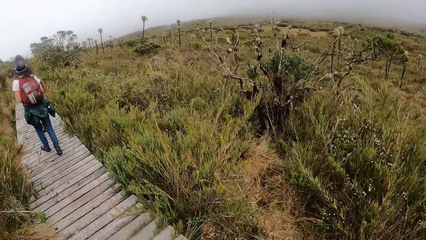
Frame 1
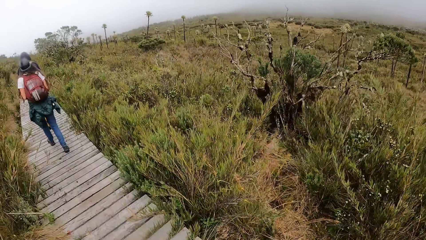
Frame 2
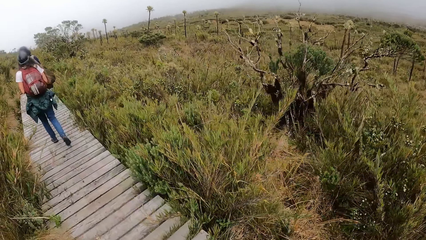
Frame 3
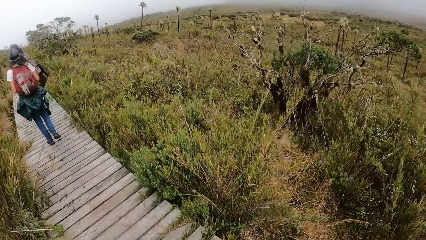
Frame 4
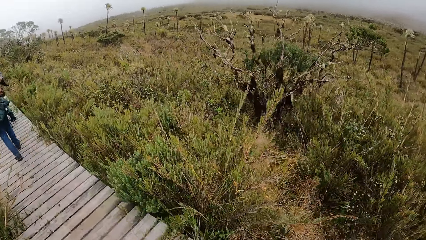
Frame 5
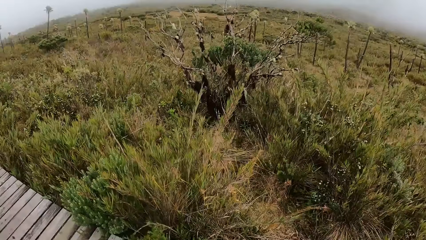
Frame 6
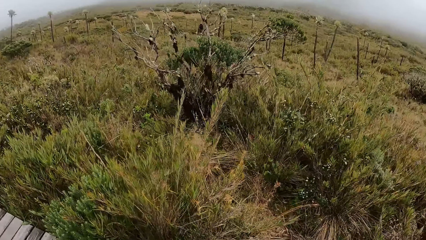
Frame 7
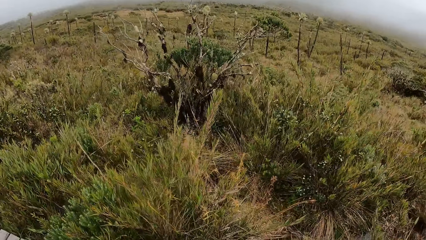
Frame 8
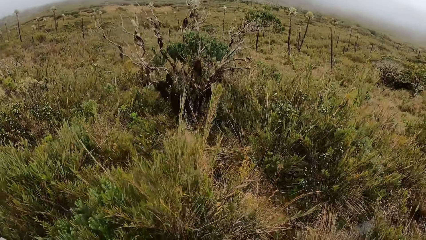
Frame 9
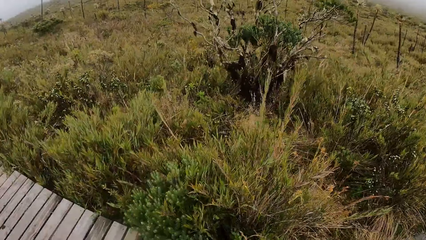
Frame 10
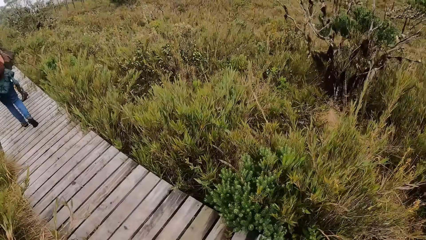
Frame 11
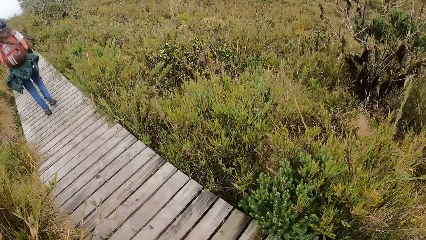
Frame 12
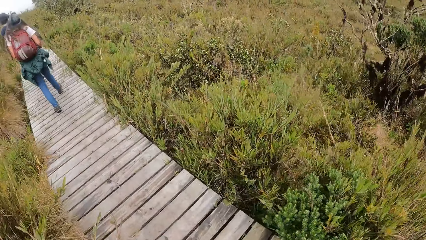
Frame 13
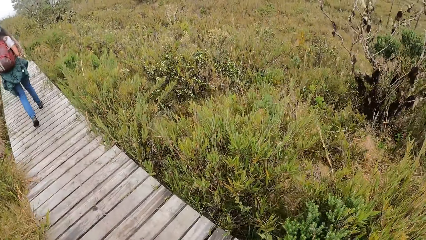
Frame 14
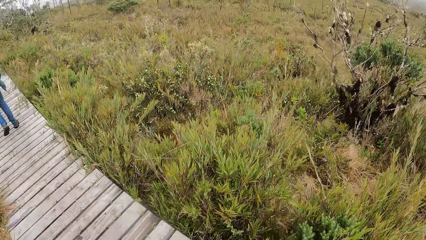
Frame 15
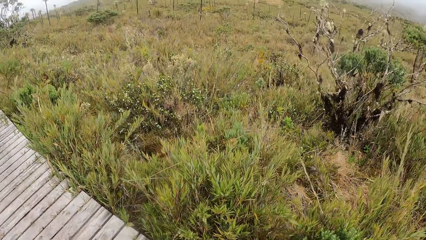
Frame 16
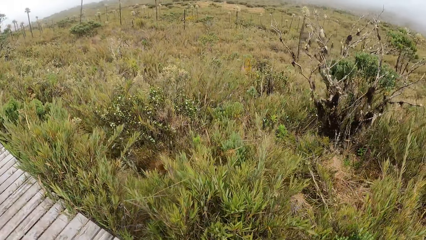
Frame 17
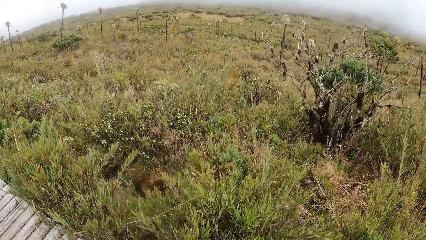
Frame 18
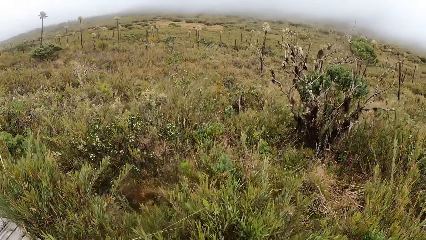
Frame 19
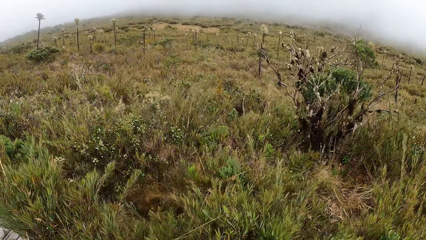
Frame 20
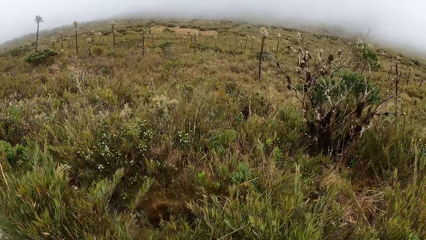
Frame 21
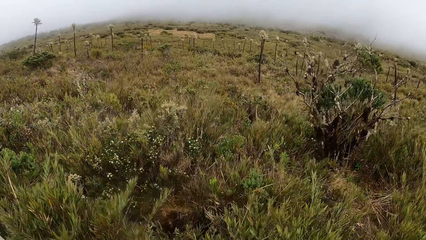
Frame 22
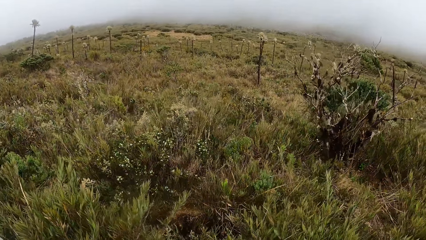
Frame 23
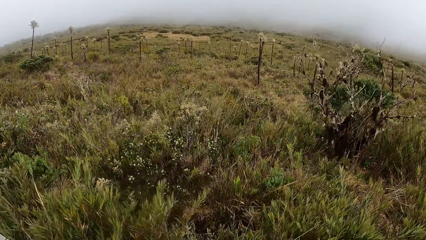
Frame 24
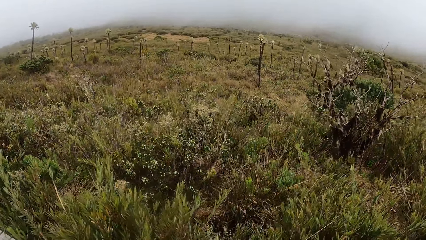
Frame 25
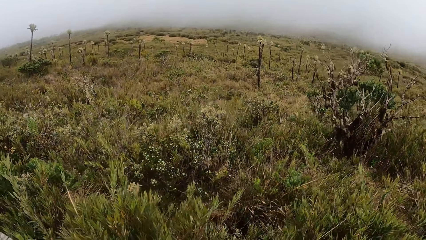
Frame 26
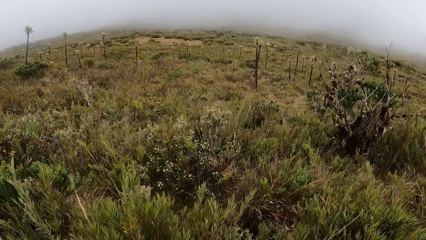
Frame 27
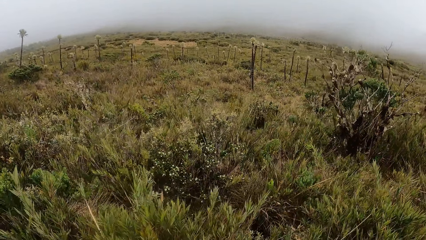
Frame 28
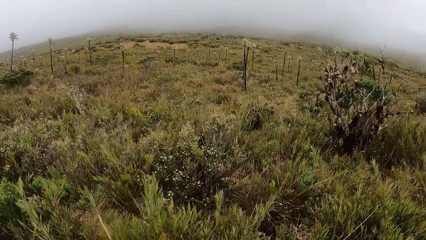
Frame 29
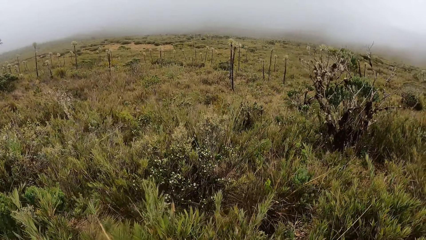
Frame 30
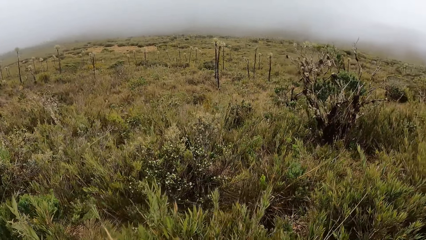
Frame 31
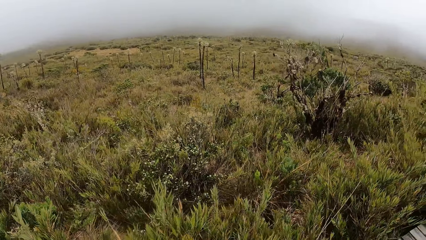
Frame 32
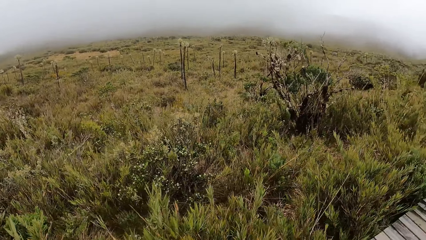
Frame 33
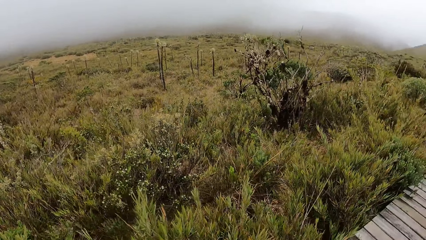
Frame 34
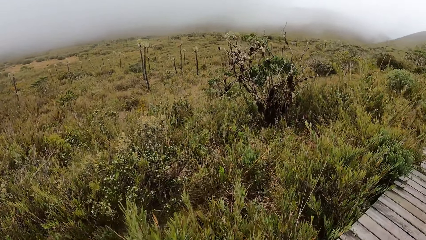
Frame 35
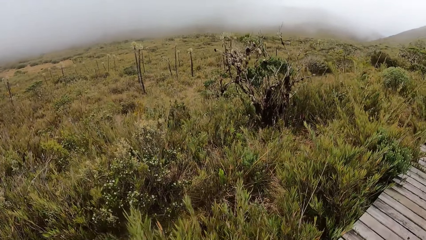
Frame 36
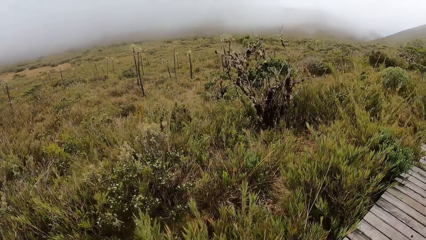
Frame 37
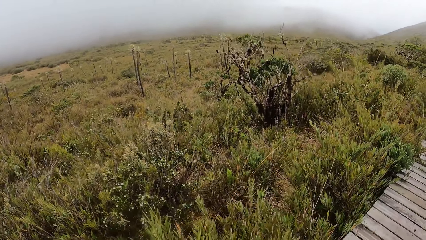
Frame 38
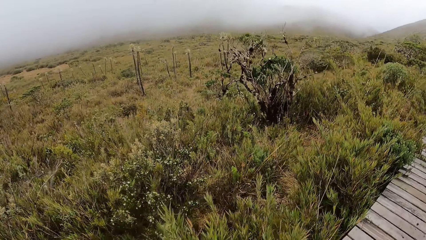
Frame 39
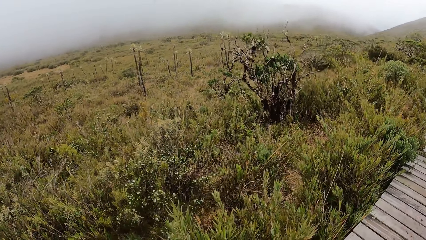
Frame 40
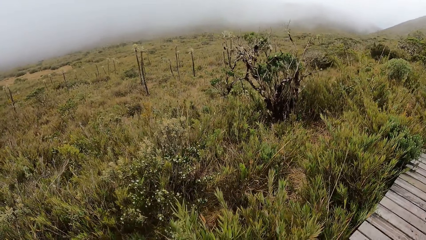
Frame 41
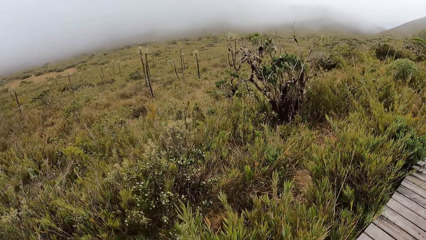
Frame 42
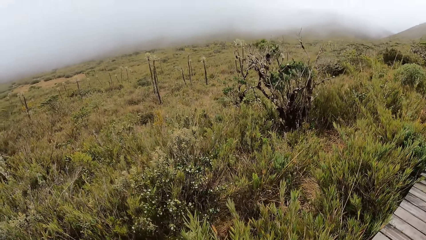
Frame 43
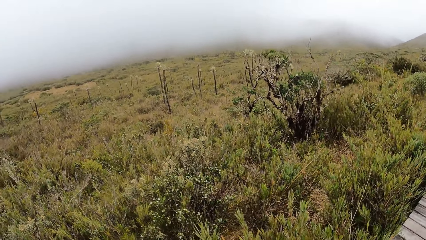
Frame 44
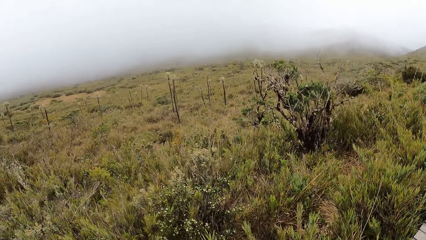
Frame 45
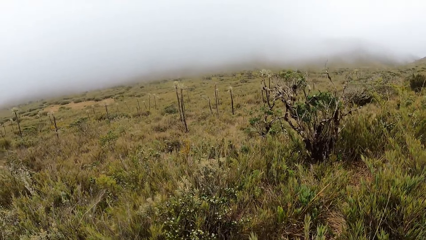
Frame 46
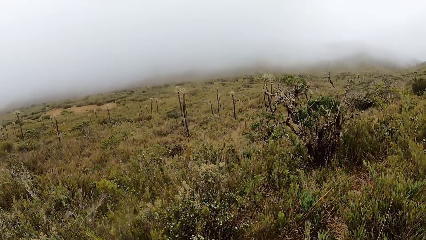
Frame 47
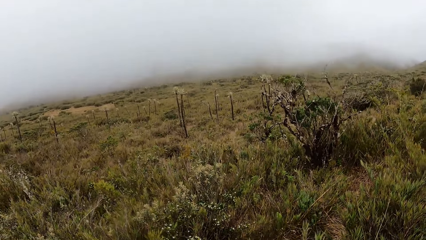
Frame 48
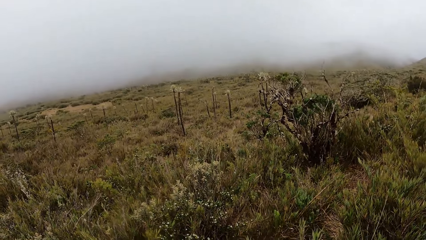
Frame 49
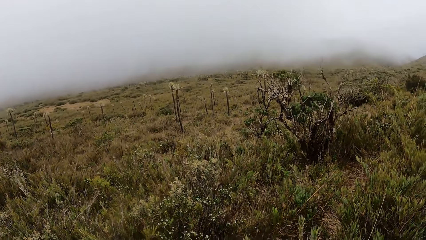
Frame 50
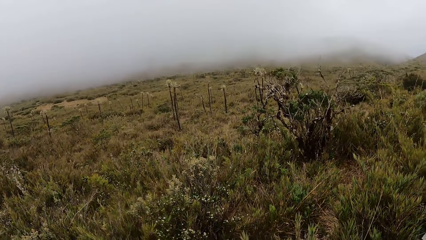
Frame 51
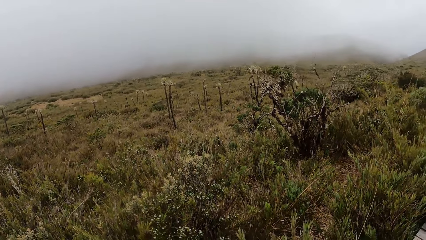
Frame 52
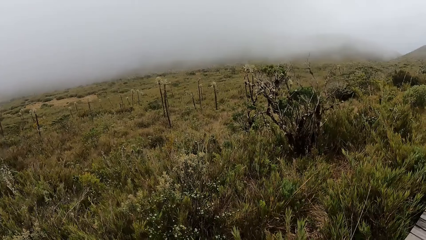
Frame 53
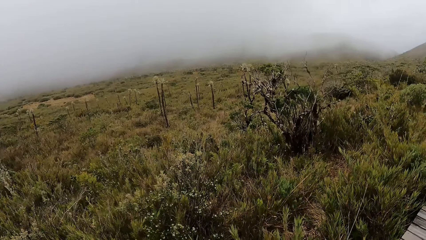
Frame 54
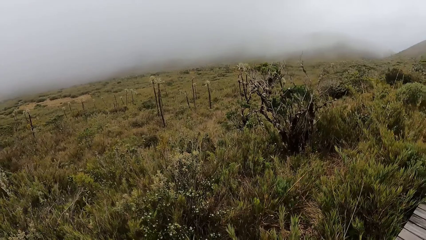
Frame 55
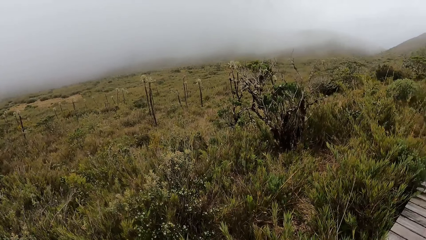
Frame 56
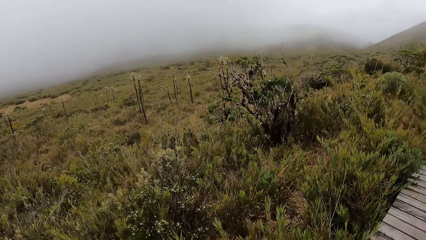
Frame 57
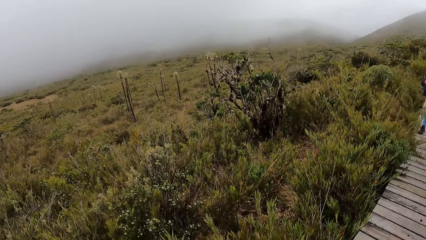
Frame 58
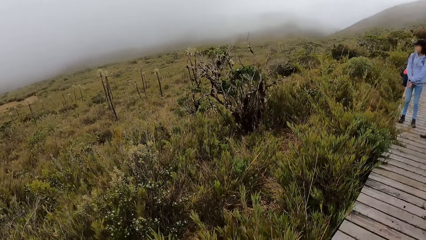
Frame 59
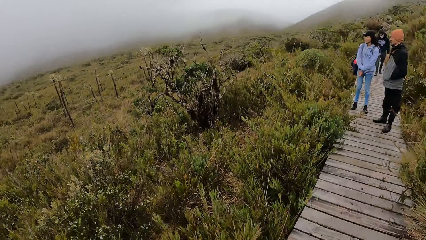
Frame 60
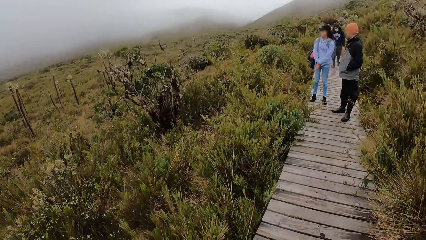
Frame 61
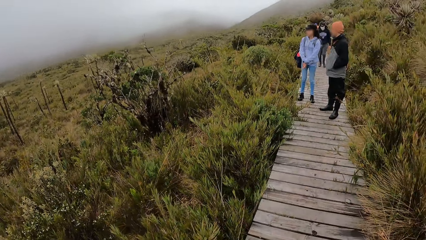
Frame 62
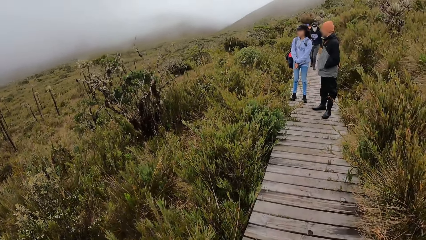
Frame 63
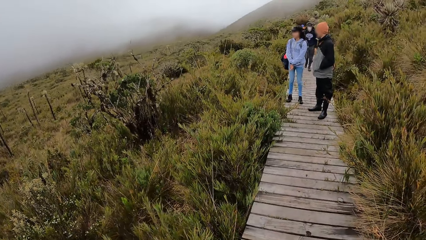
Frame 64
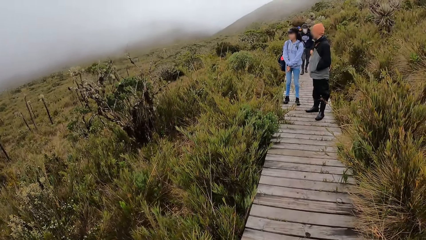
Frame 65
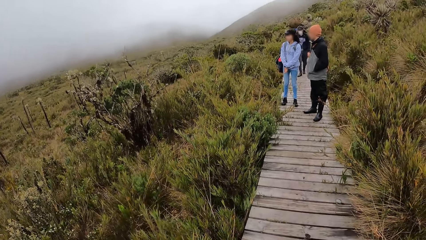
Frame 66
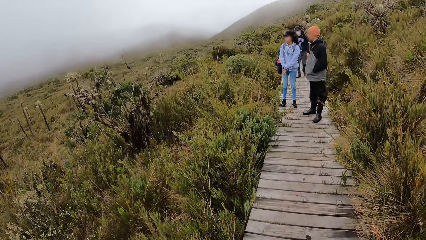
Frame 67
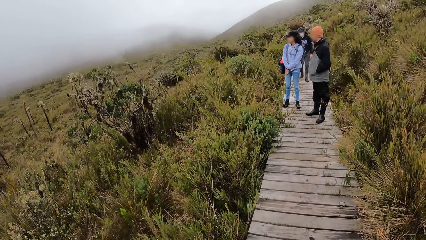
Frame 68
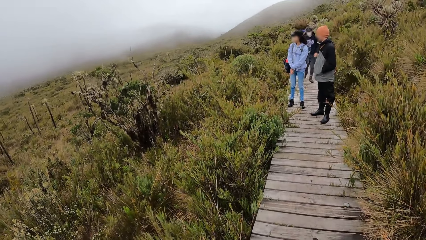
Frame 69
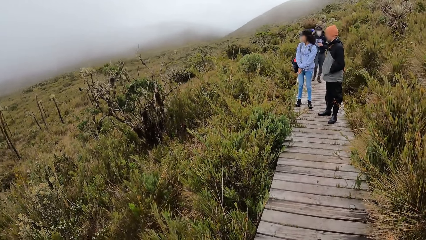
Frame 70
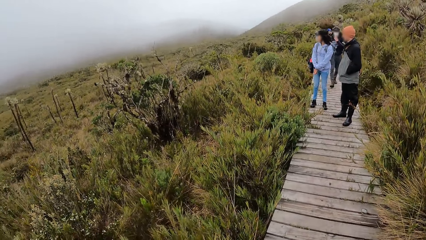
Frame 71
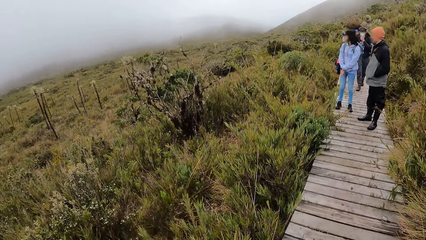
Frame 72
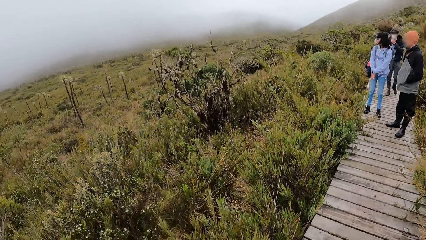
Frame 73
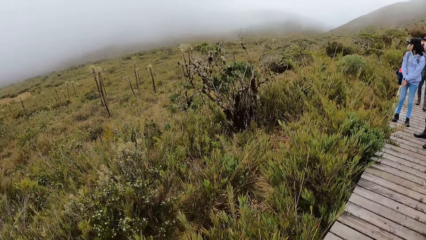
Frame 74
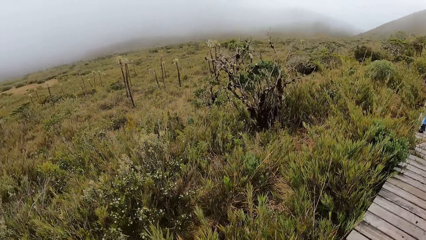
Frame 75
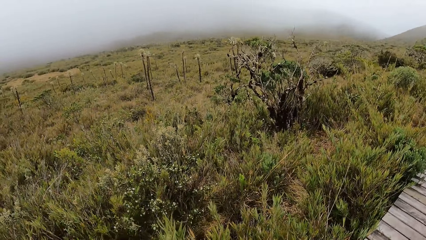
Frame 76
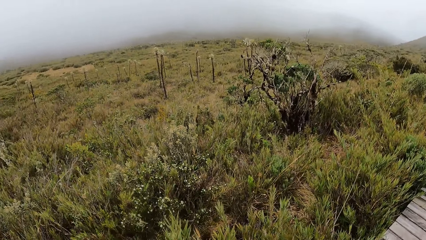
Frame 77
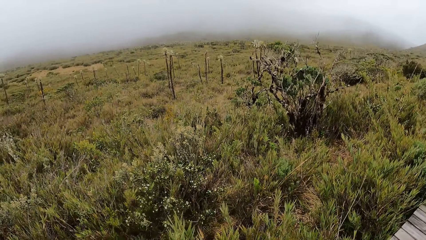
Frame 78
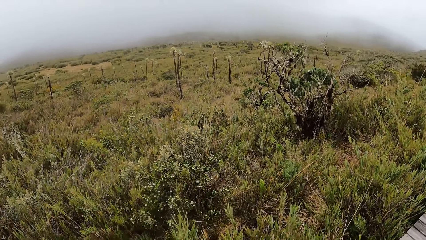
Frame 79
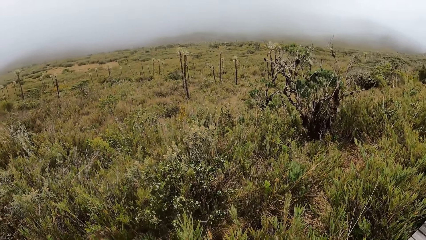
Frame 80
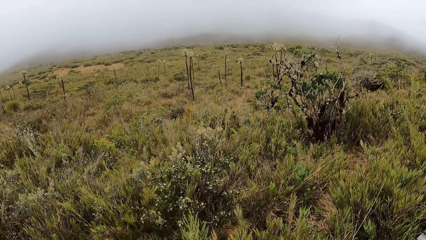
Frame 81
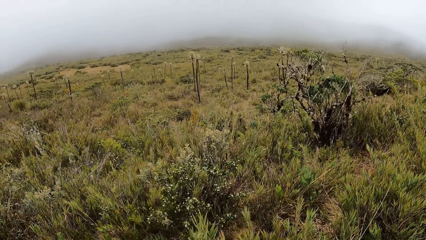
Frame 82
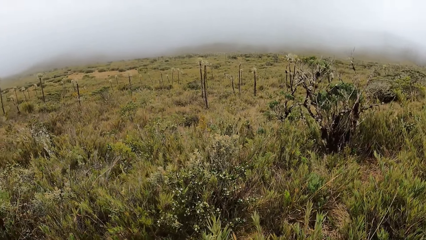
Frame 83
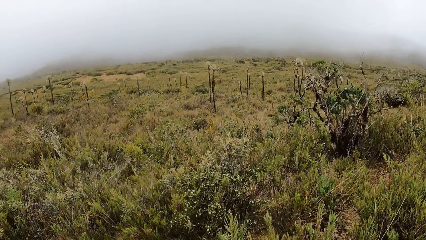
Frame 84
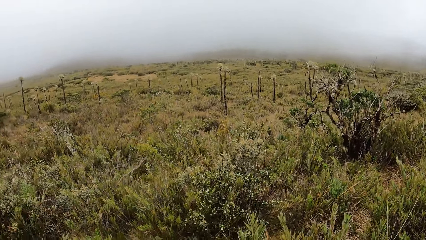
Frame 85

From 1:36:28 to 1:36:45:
The camera wearer walks on the bridge. They stare at the field.
